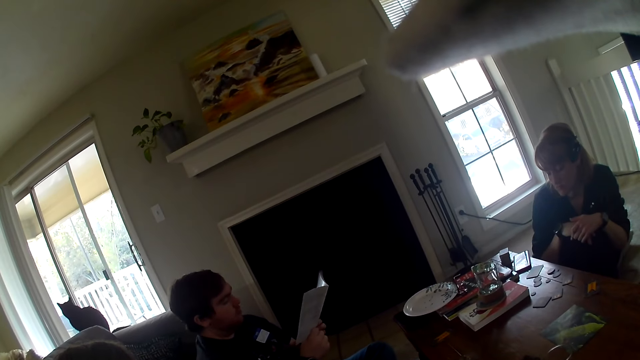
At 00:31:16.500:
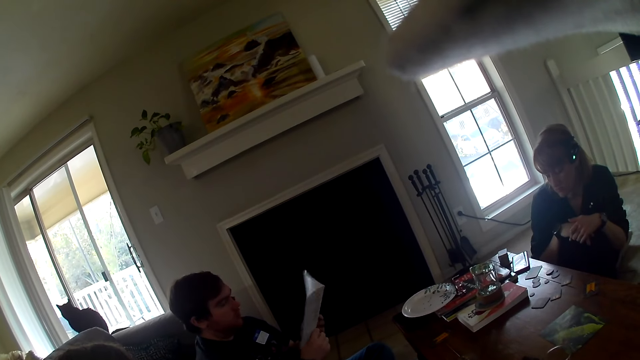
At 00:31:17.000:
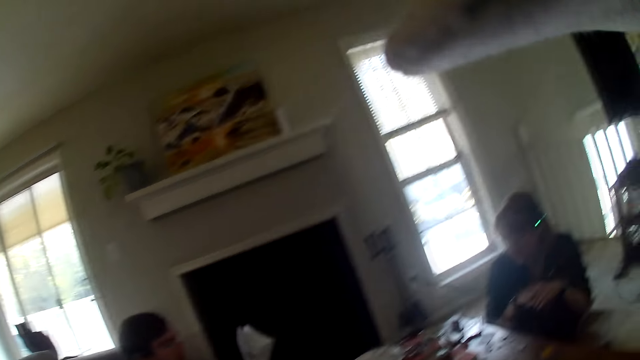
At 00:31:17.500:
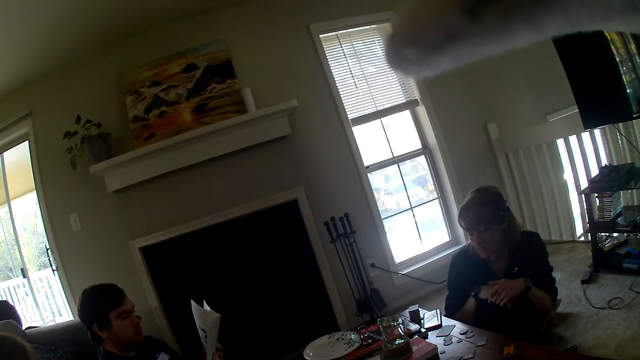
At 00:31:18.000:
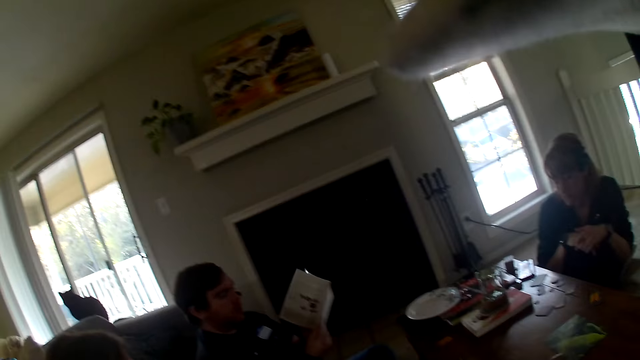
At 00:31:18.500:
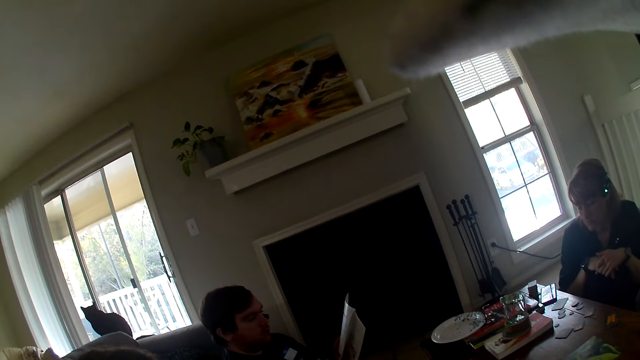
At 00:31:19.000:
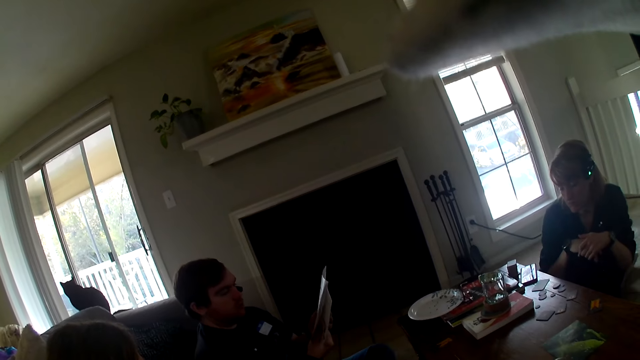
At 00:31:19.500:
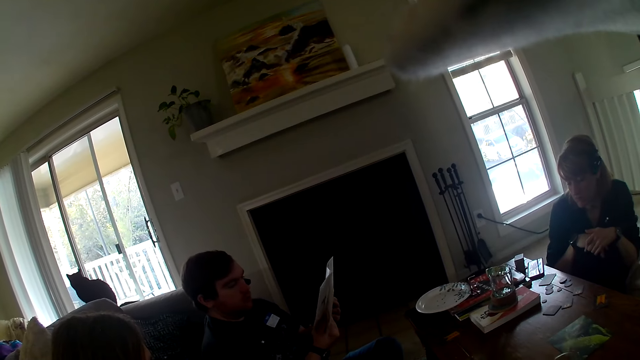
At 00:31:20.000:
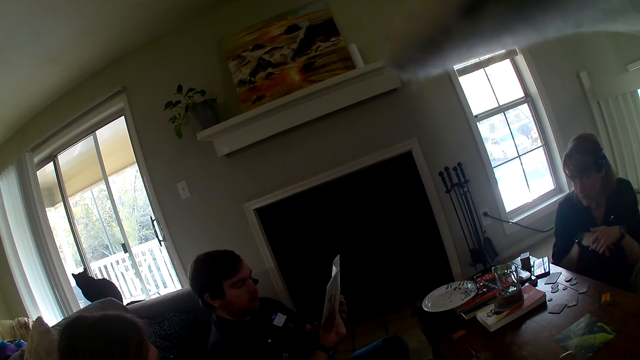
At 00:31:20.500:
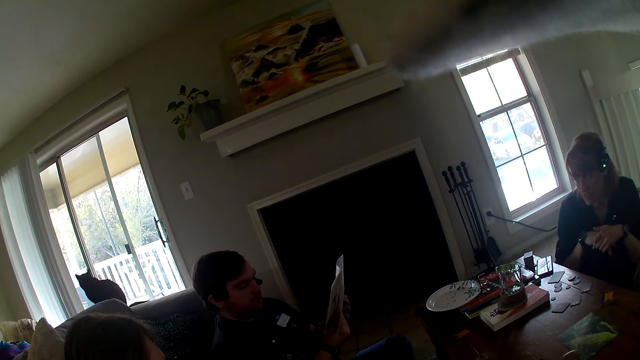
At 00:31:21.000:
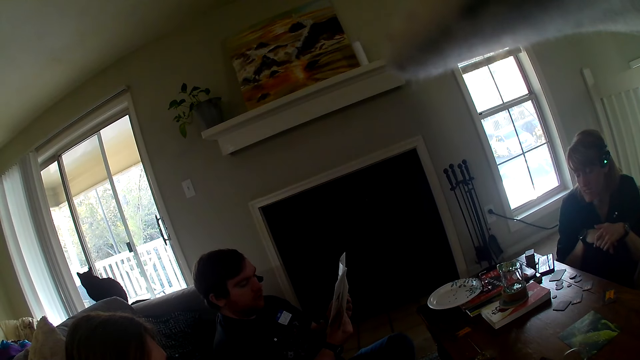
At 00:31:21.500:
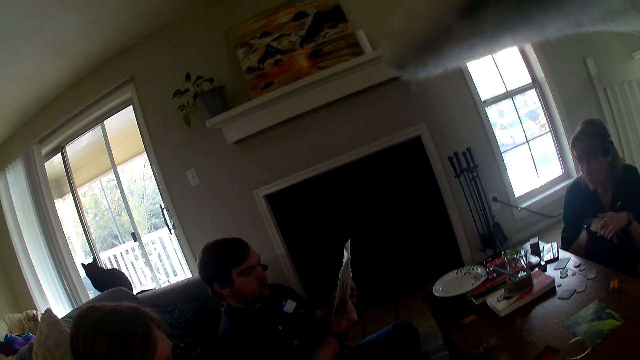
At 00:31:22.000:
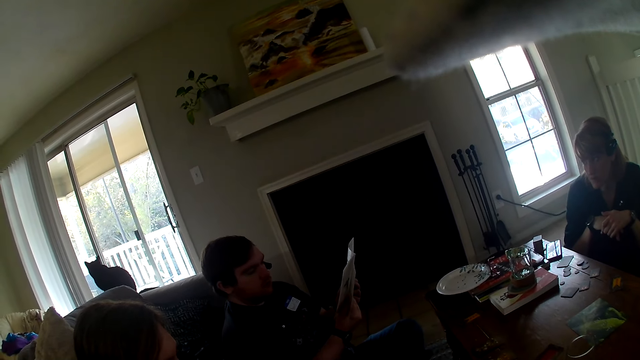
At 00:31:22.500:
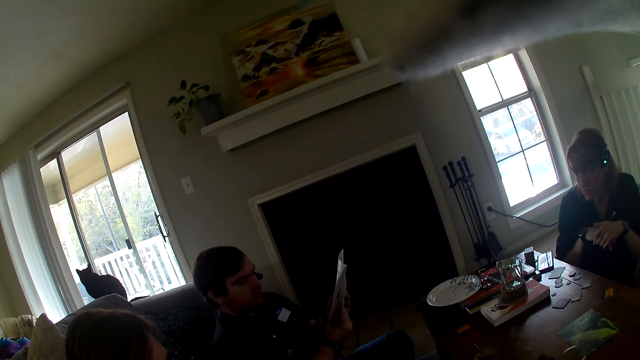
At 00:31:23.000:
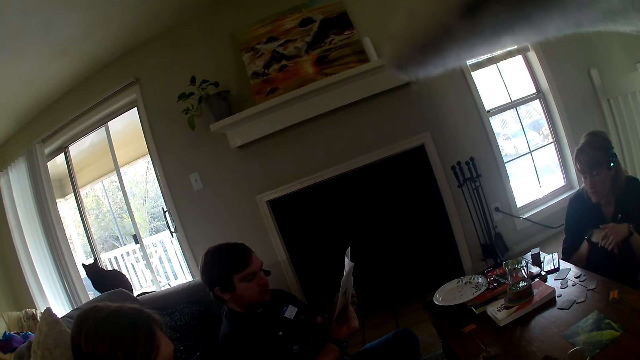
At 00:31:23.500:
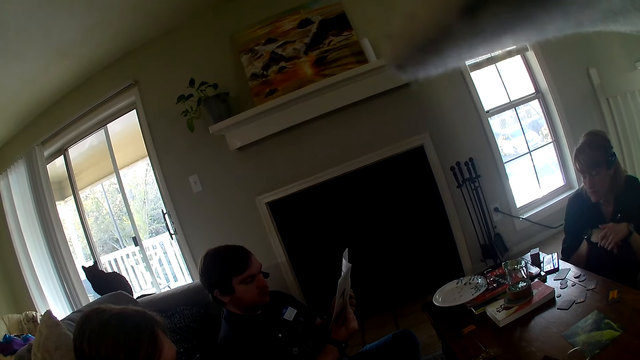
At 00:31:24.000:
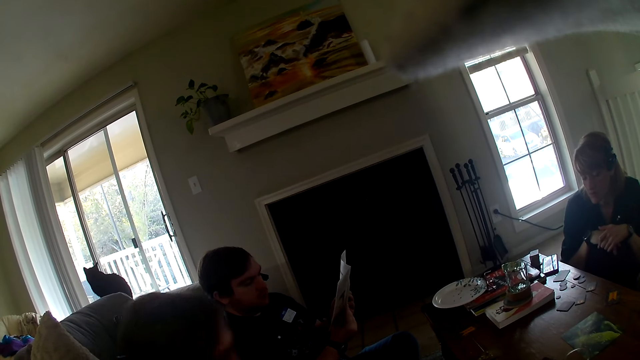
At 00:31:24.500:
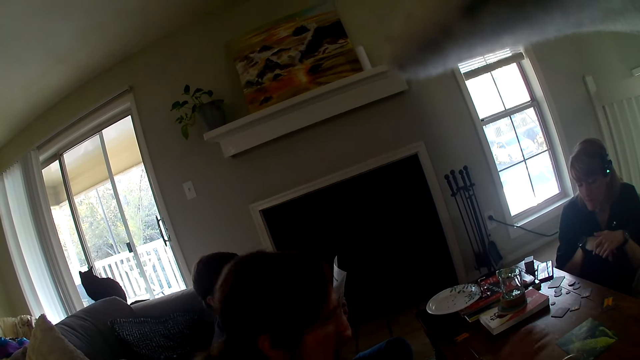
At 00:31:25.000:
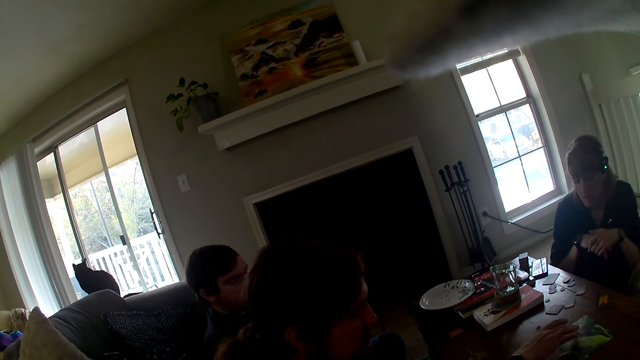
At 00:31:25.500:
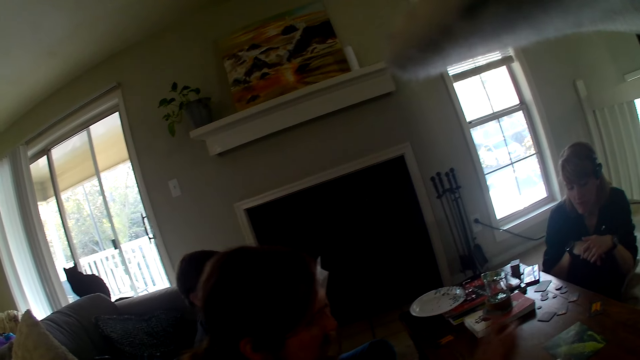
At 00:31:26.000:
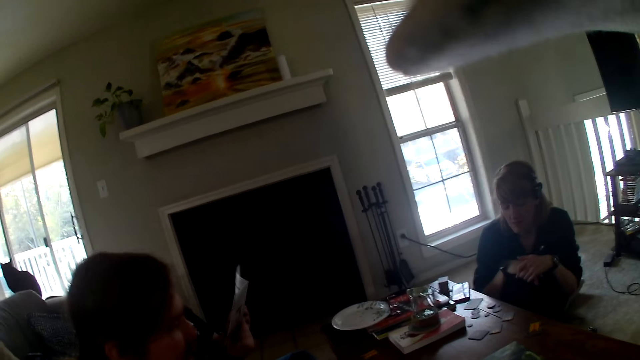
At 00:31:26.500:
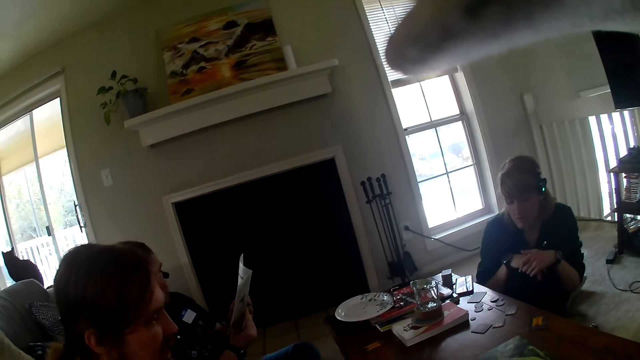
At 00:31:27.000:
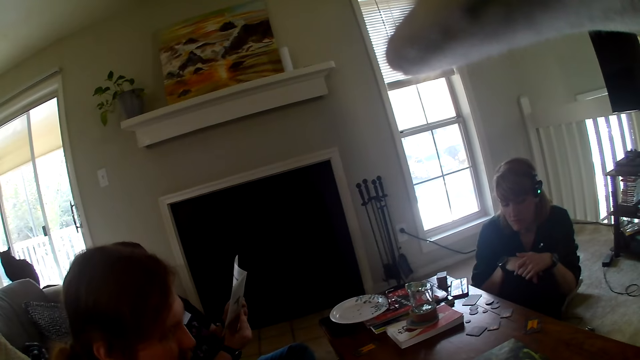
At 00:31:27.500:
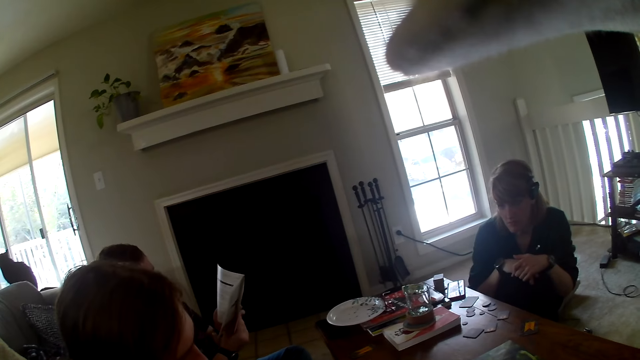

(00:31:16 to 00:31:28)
A man flips a page of the book and talks to the camera wearer and the others.

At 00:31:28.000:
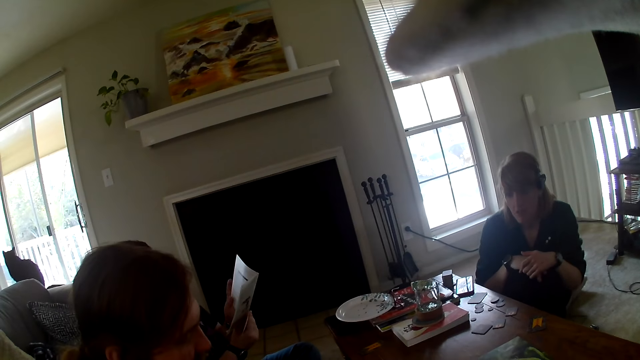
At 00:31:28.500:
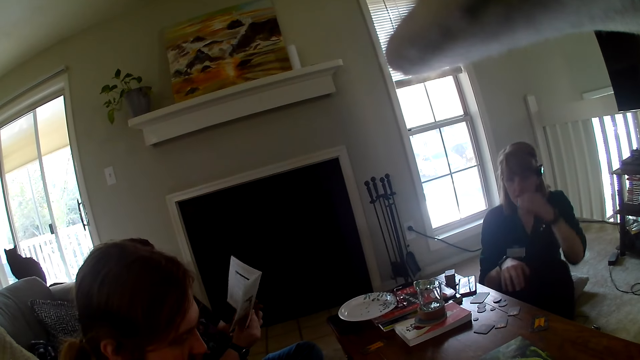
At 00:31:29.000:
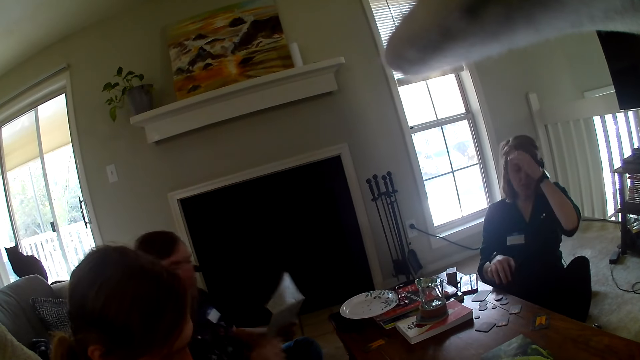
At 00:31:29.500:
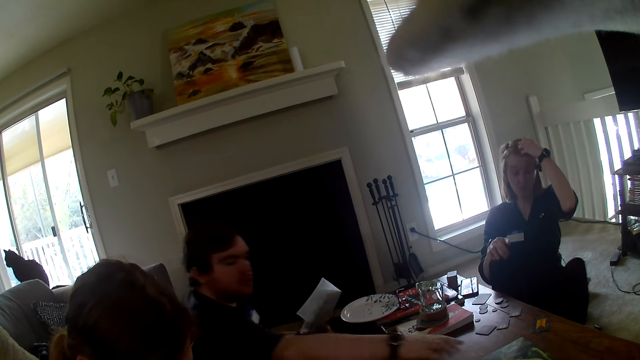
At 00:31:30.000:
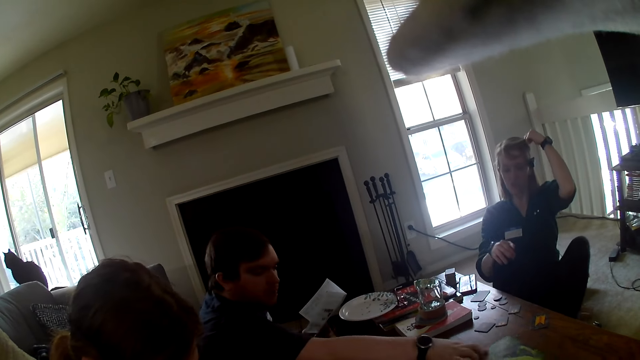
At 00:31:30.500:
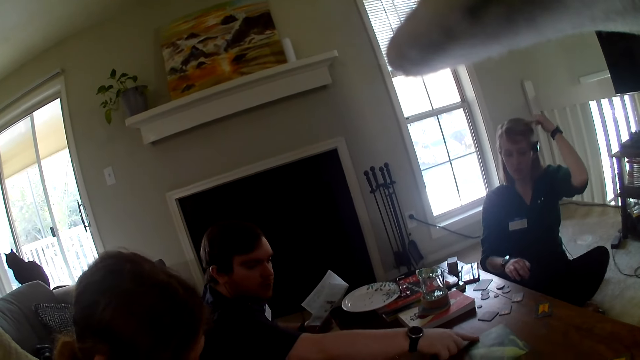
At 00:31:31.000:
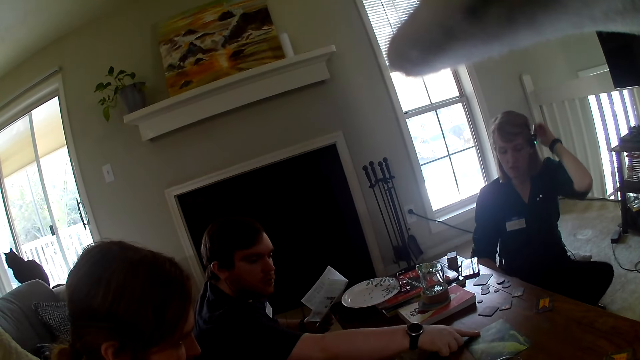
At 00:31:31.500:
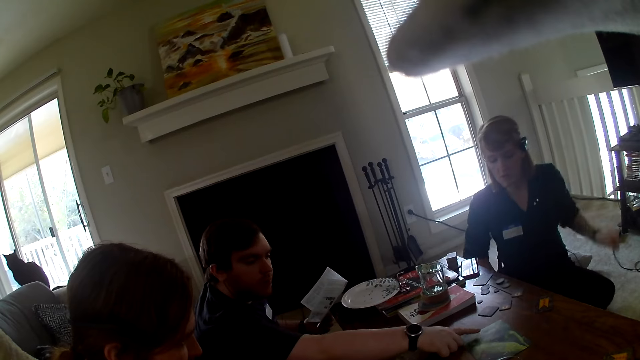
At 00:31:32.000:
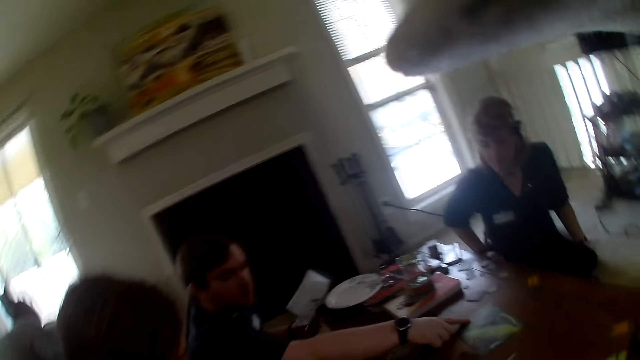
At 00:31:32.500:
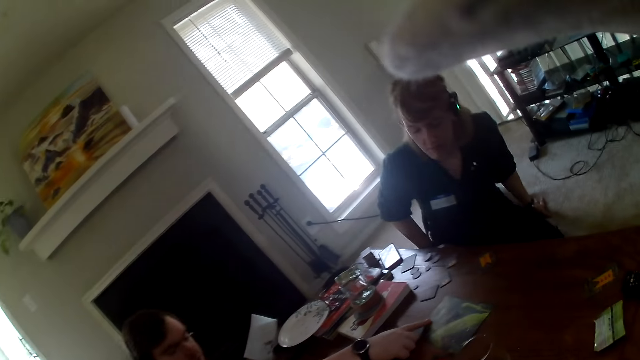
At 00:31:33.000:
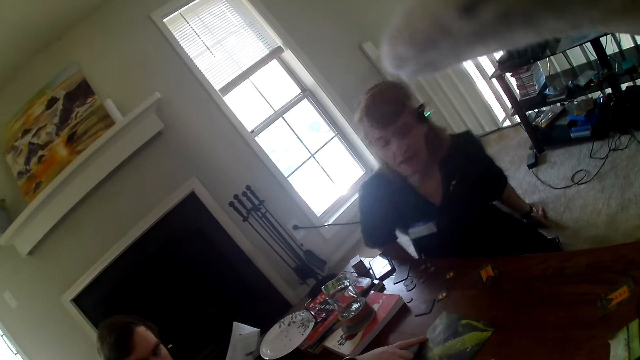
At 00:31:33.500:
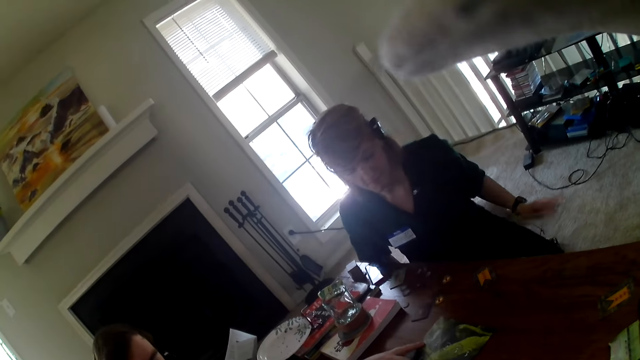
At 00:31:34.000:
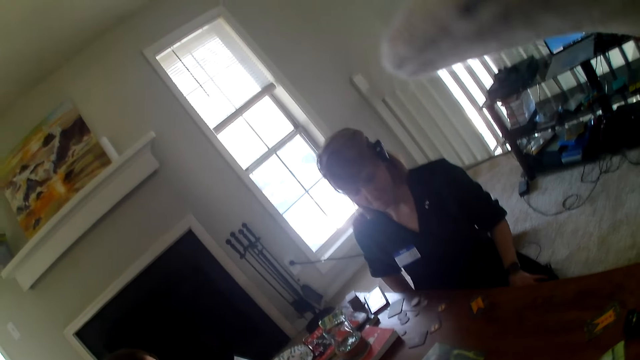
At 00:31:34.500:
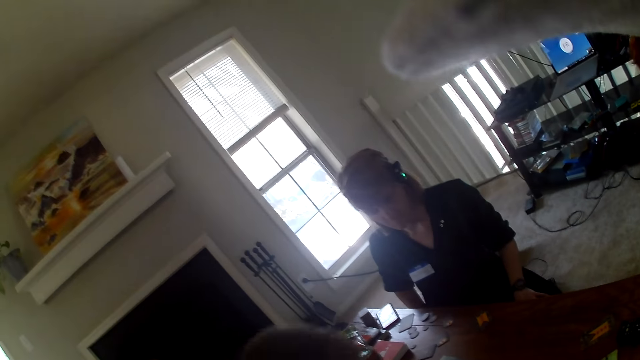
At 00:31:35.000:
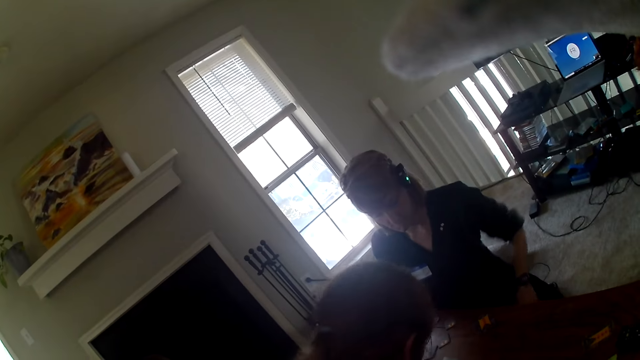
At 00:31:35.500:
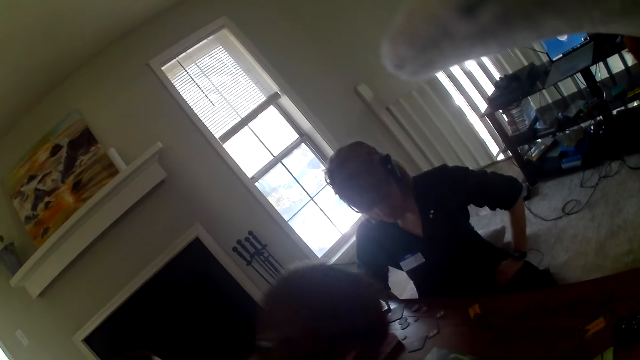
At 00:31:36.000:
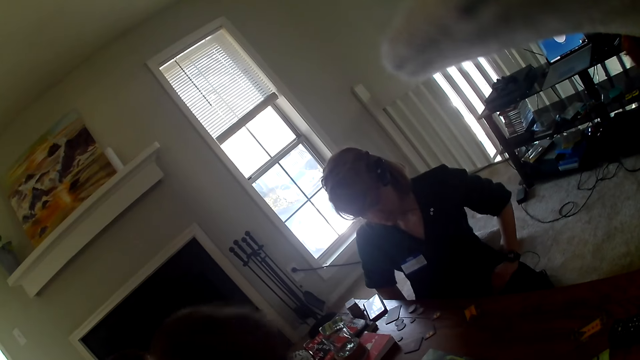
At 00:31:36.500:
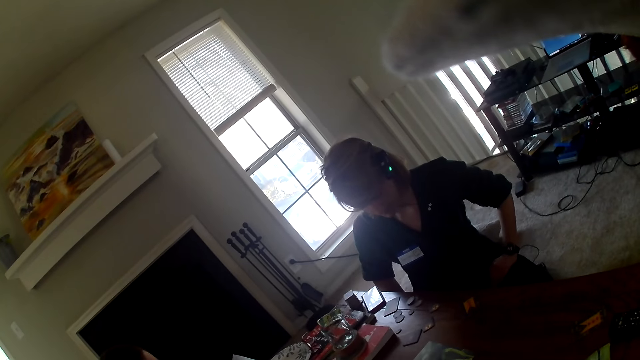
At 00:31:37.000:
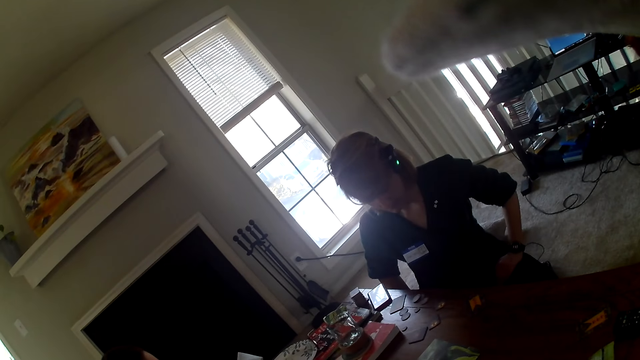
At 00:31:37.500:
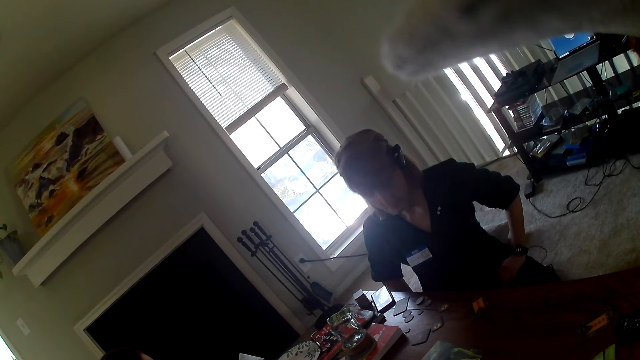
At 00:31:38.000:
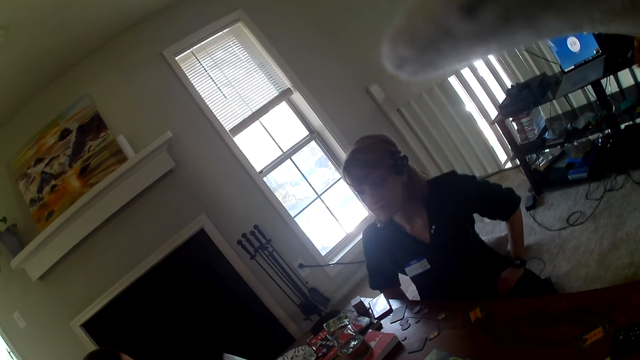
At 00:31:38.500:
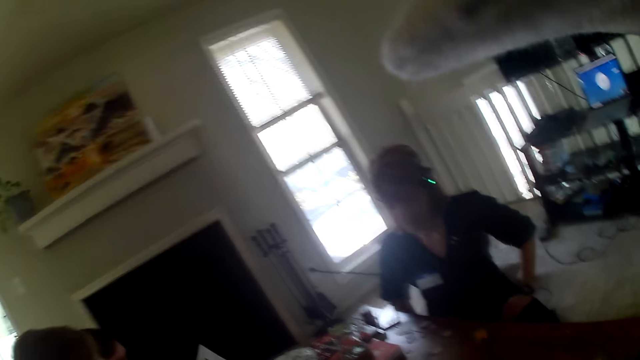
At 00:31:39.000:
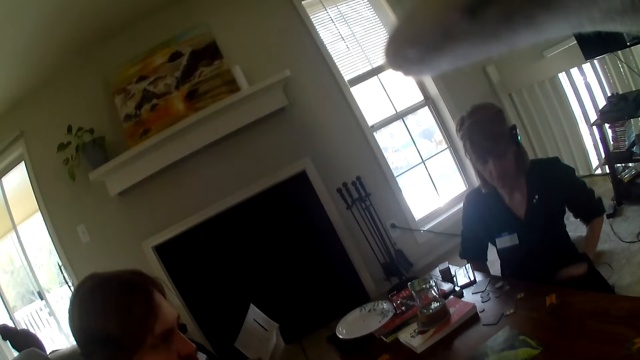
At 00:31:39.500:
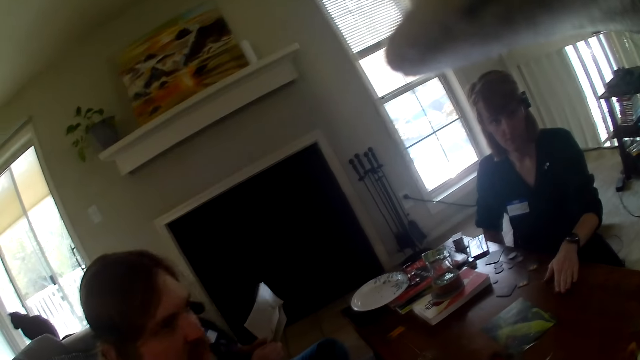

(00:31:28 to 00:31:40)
A man points at the paper. A person touches something on the table. The man talks to the camera wearer and the others.
